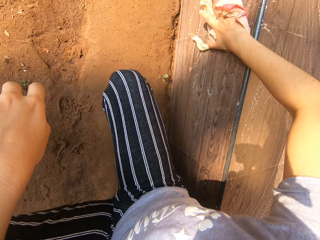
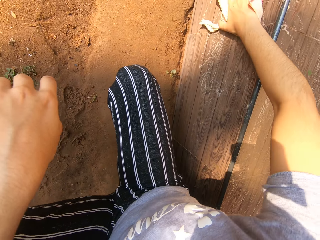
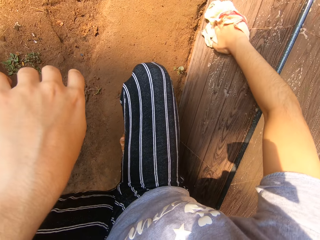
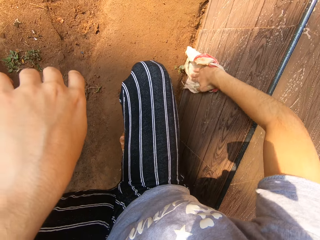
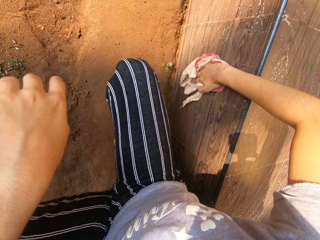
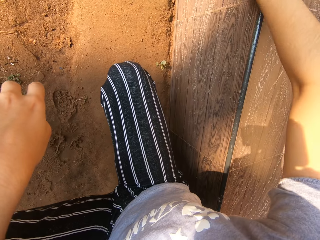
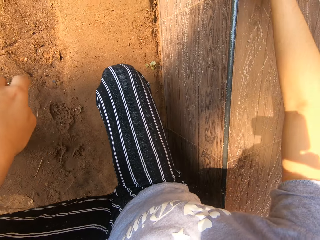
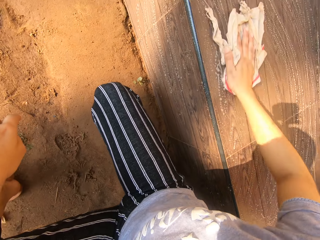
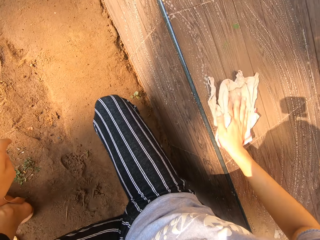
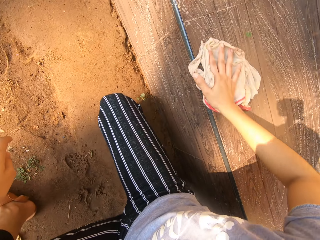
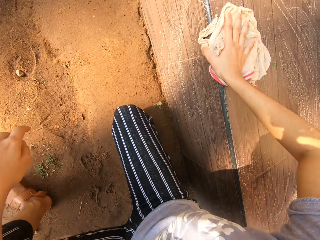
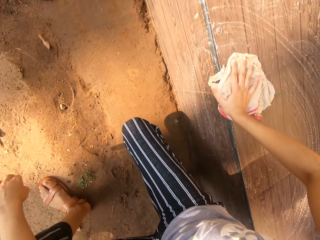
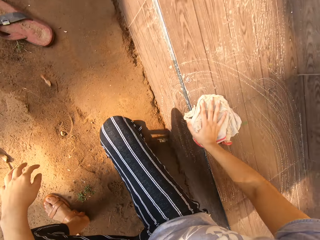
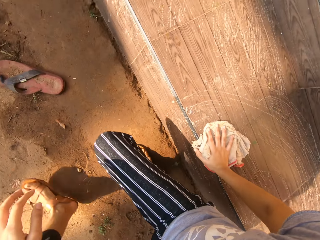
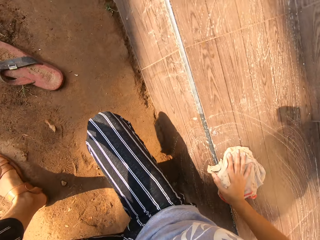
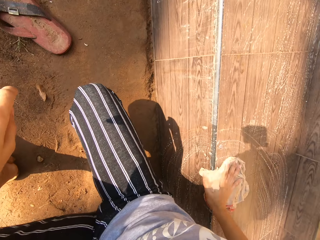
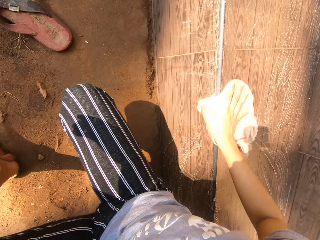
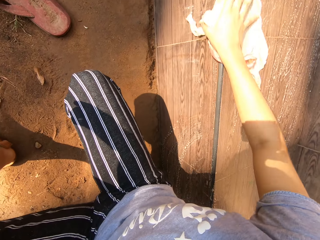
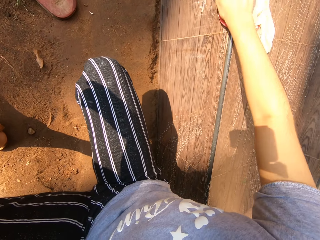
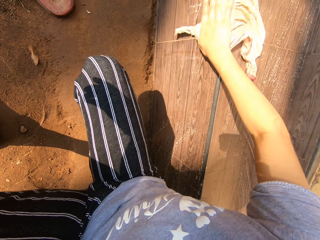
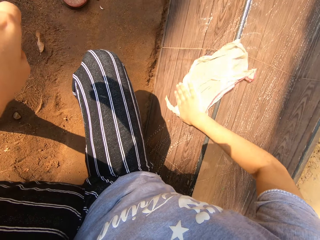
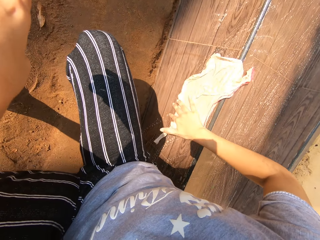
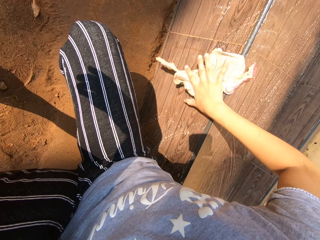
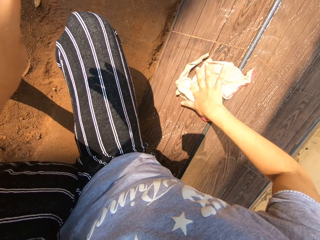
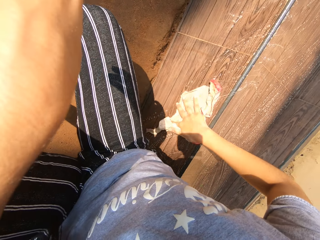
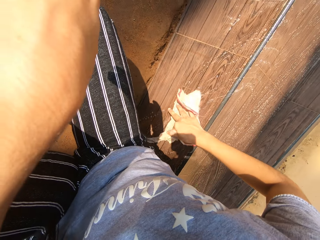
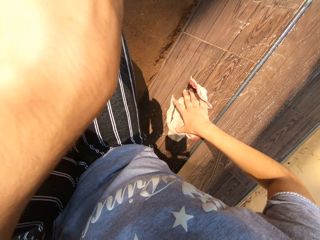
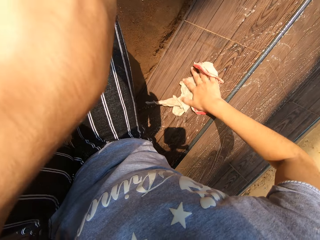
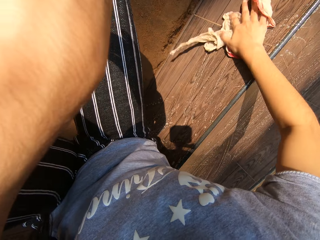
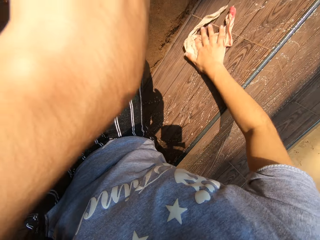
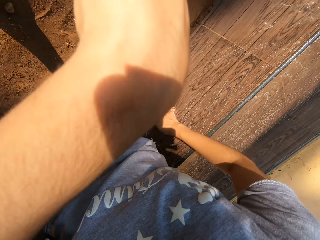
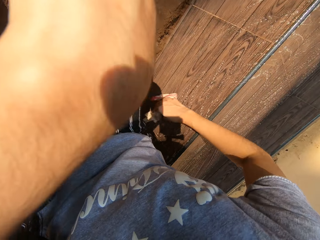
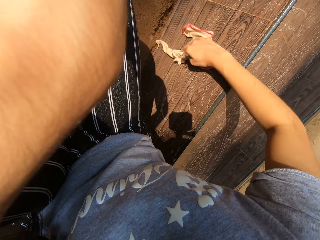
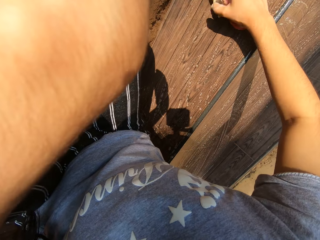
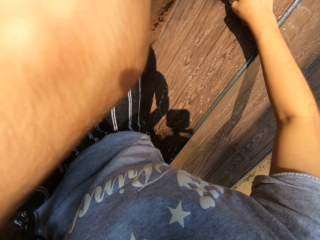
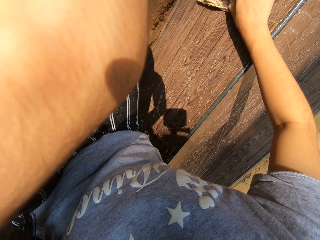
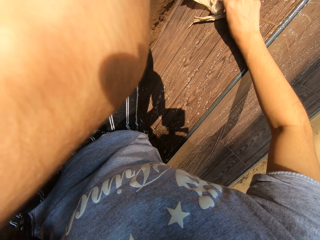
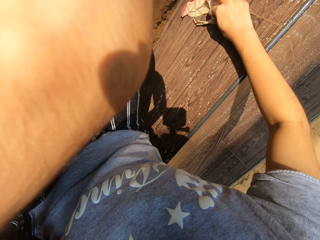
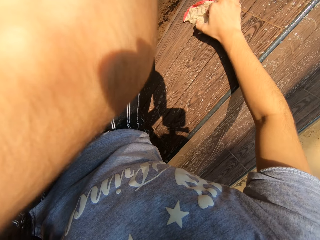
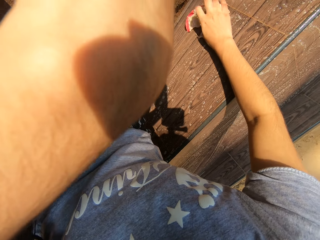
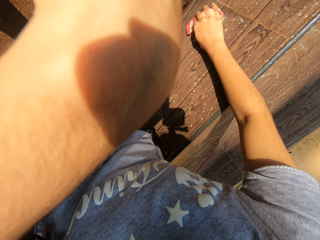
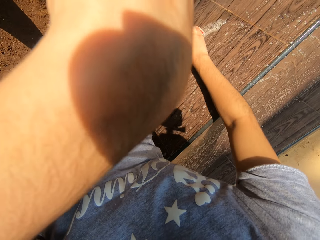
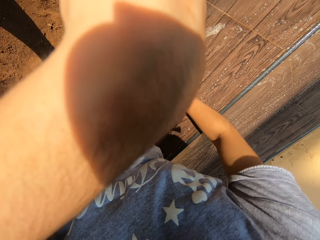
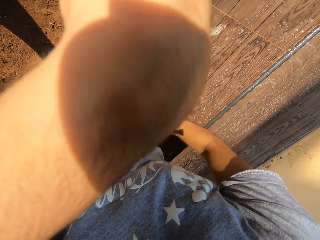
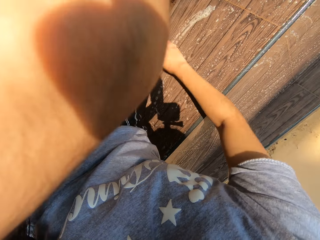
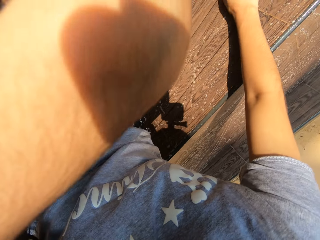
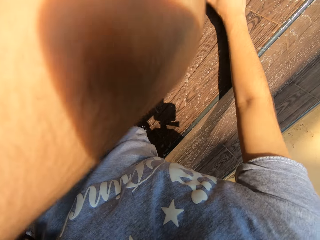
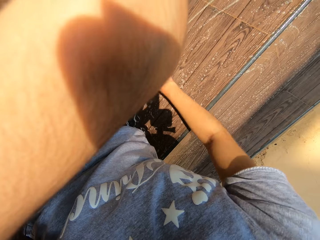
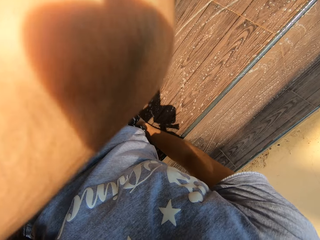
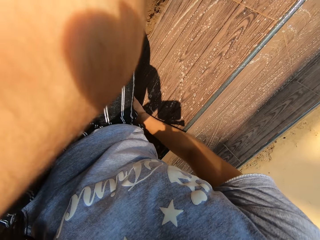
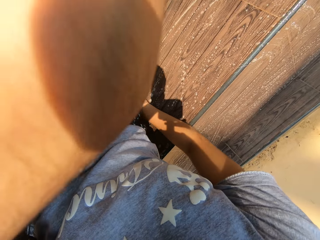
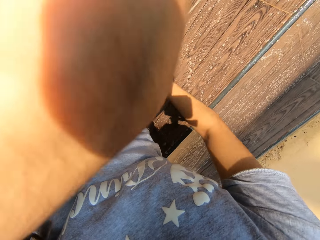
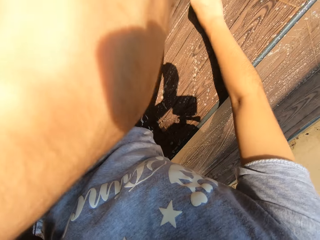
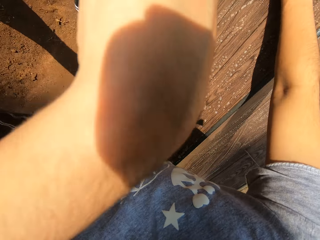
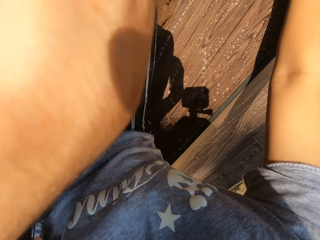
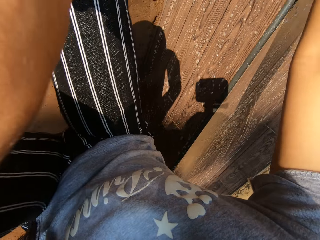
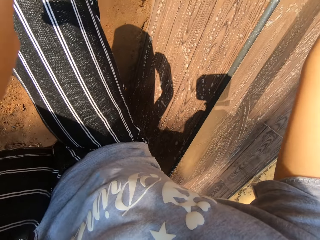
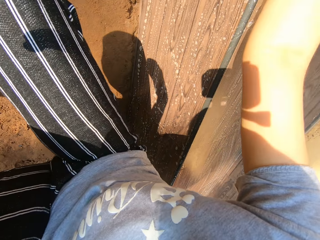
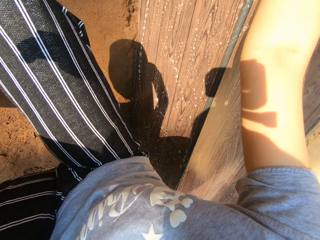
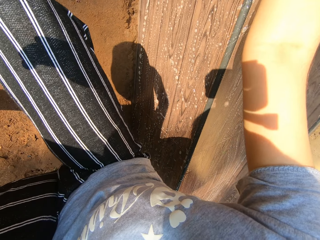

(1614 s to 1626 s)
The camera wearer moves slightly forward. She cleans the seat with the cloth in her right hand.

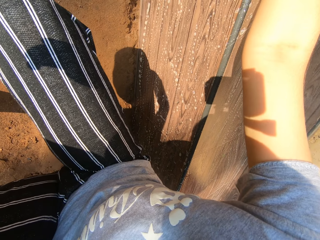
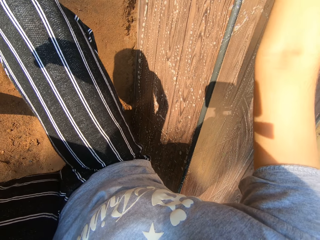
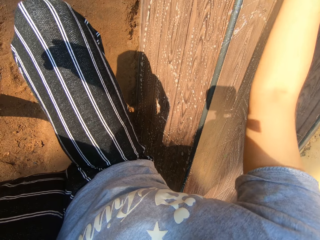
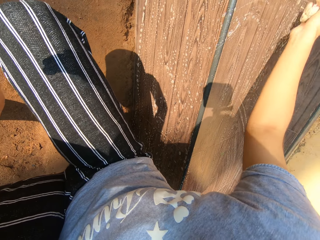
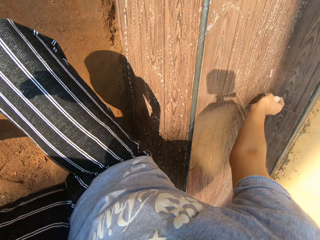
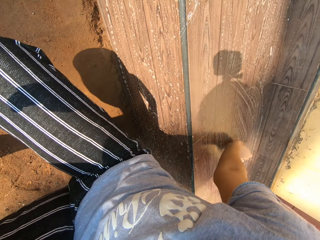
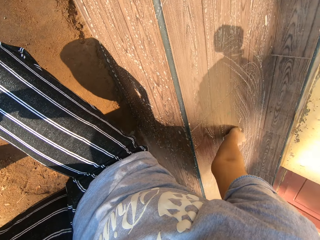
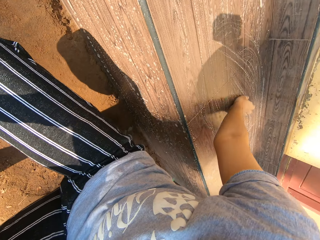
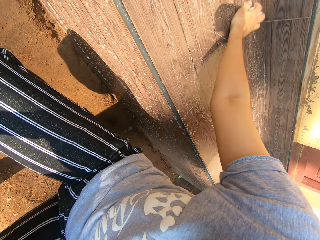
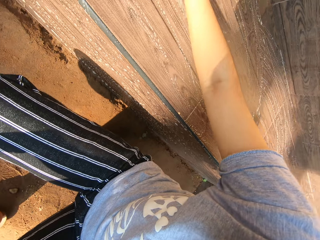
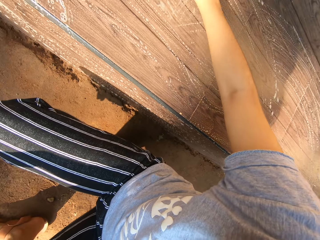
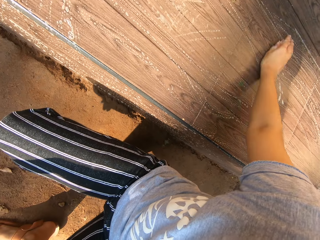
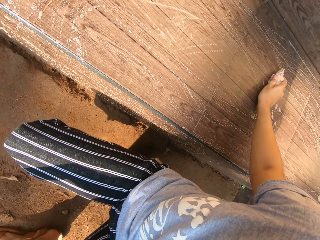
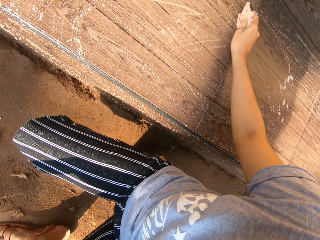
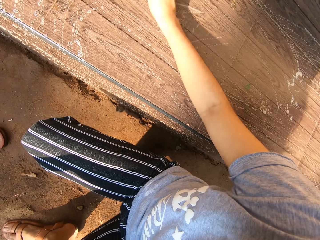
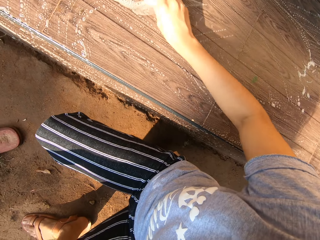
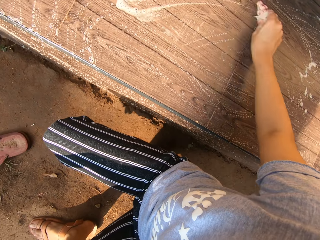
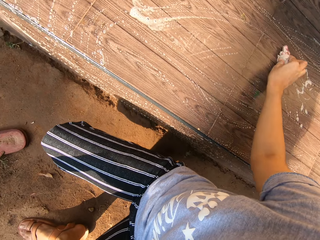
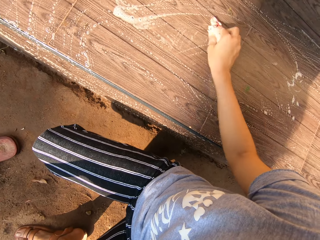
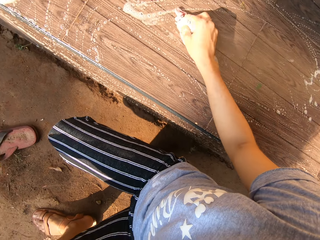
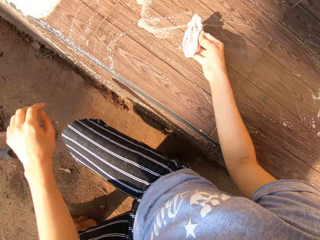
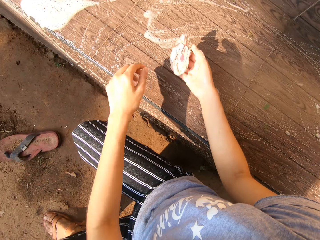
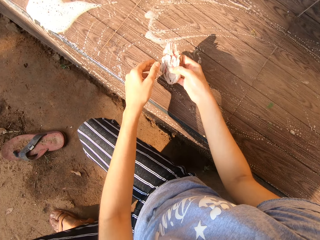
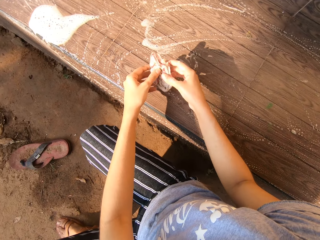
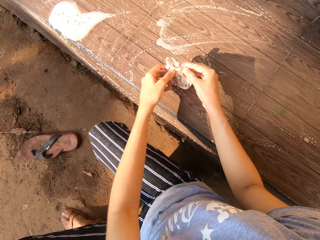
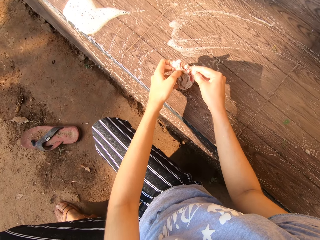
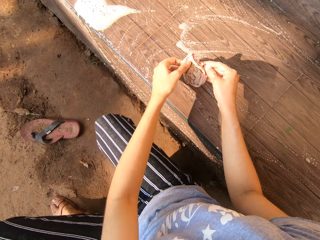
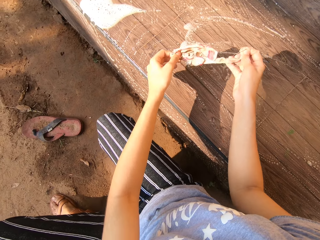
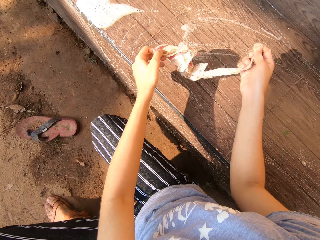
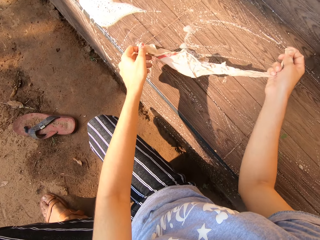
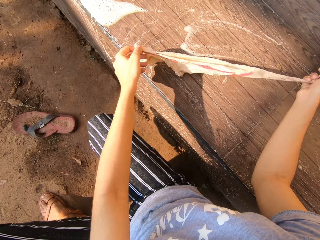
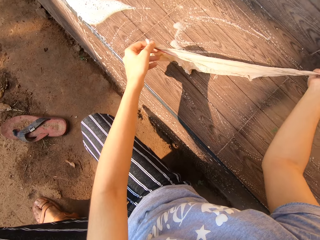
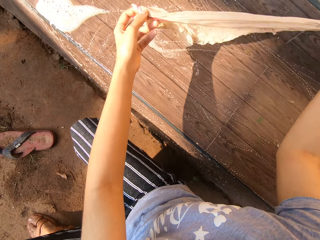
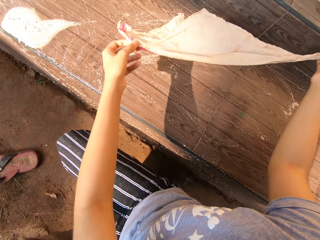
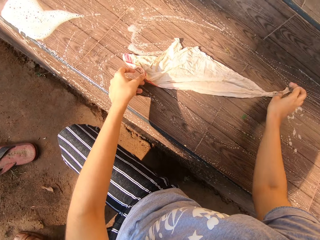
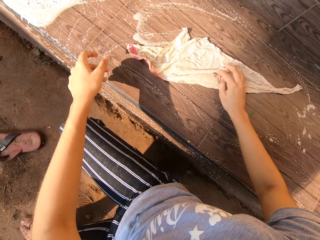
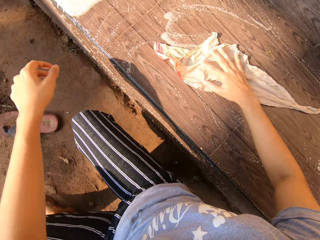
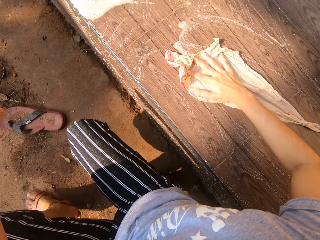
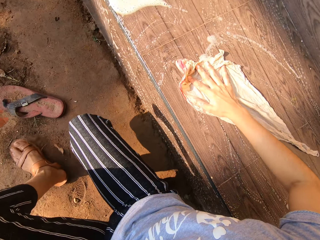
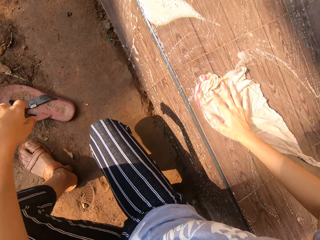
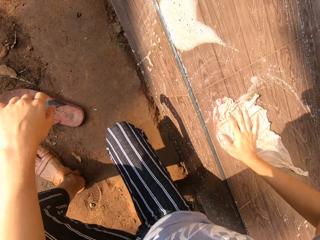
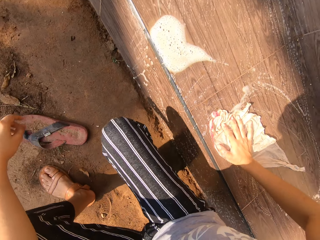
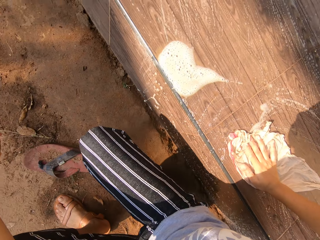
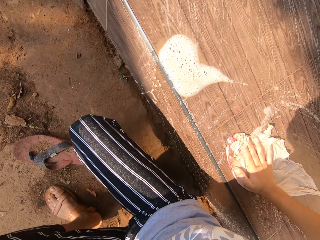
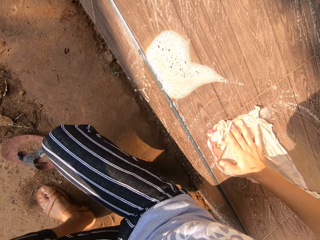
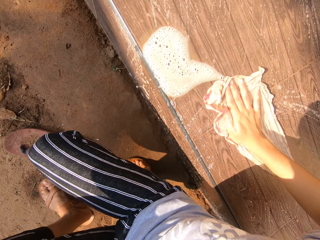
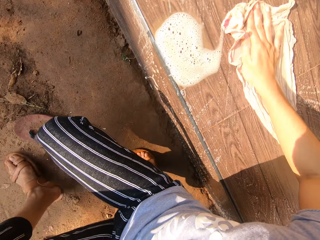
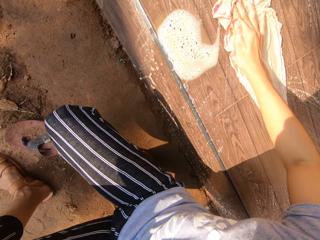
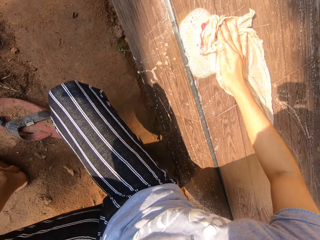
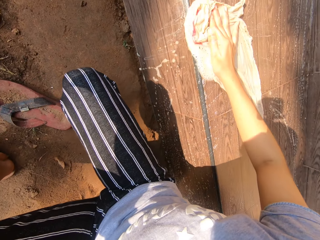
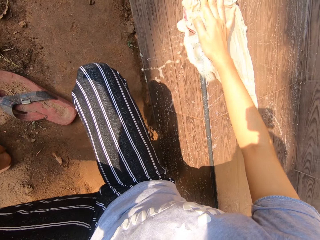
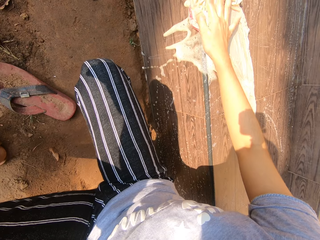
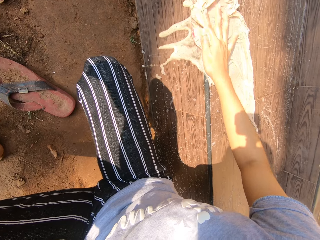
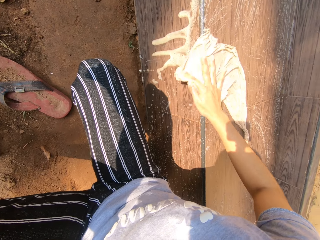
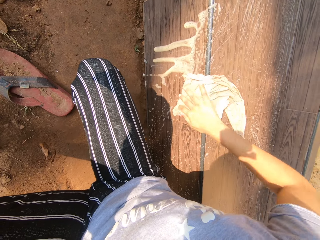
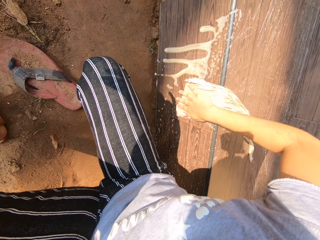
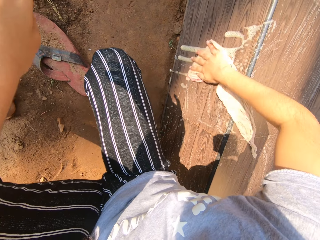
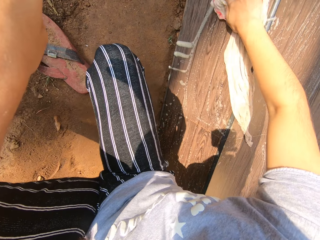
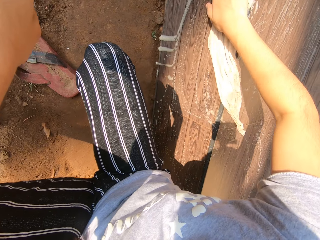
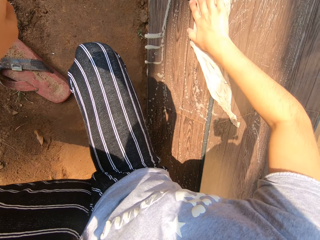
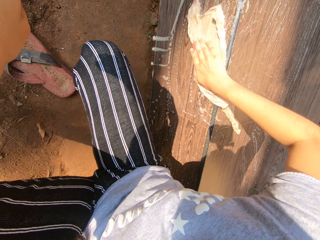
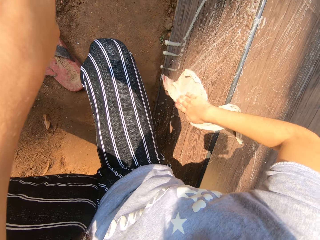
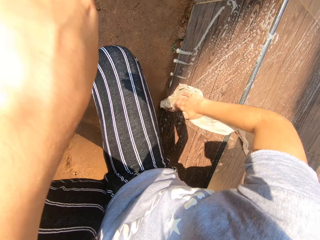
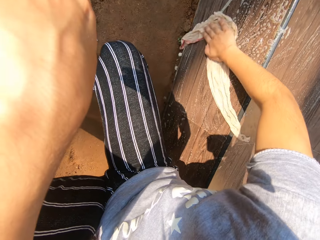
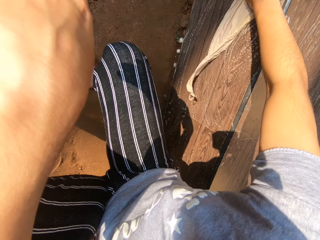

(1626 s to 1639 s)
The camera wearer unfolds the cloth with both hands. She drops the cloth in her hands on the seat. She cleans the seat with the cloth in her right hand. She moves herself forward. She cleans the seat with the cloth in her right hand.
